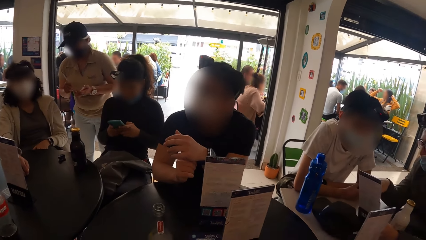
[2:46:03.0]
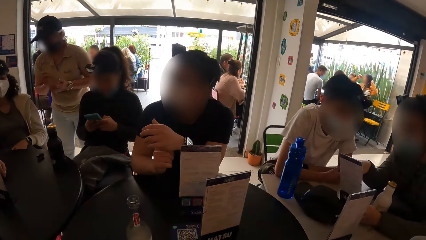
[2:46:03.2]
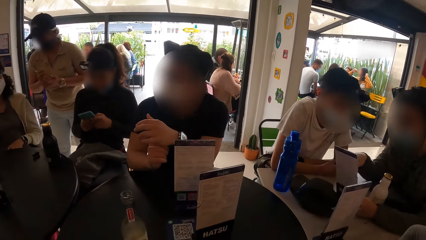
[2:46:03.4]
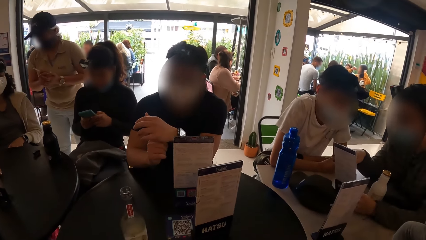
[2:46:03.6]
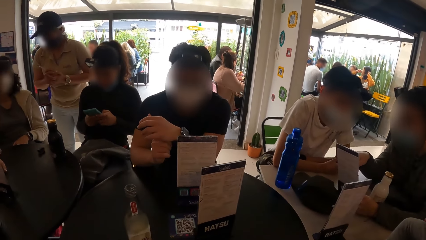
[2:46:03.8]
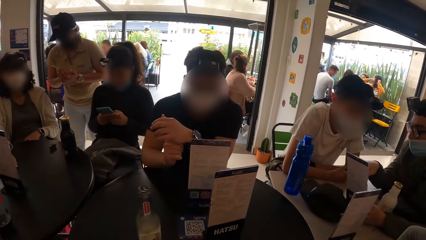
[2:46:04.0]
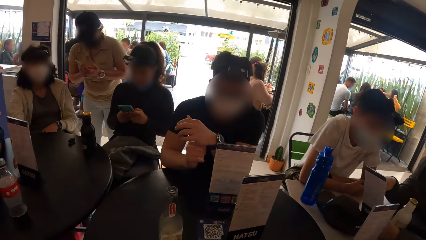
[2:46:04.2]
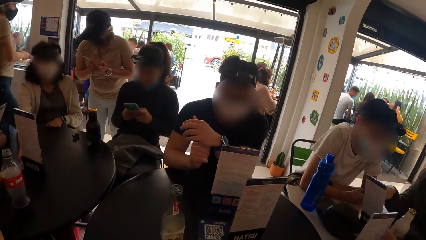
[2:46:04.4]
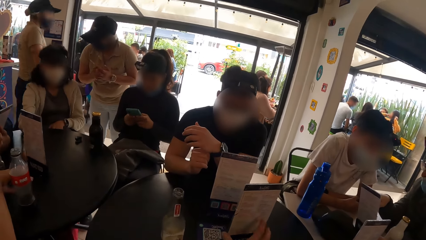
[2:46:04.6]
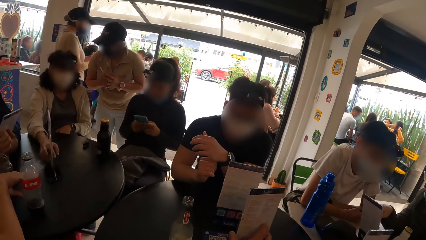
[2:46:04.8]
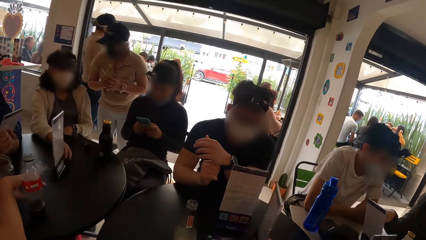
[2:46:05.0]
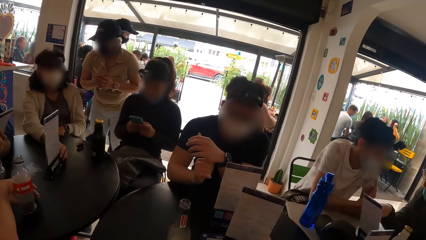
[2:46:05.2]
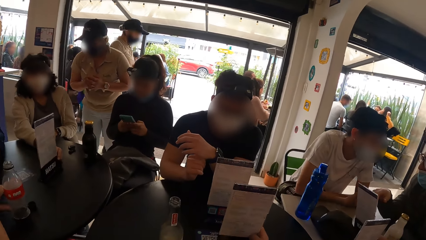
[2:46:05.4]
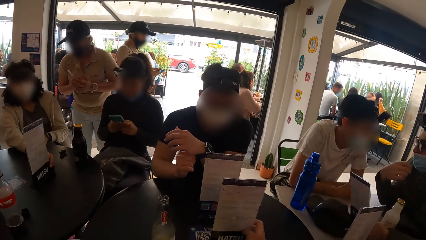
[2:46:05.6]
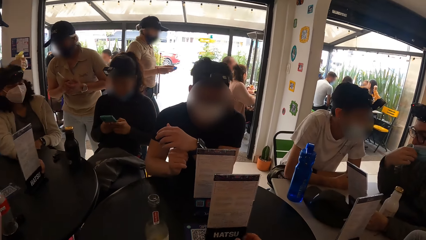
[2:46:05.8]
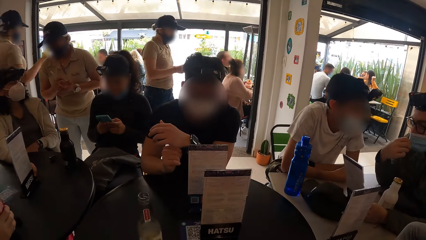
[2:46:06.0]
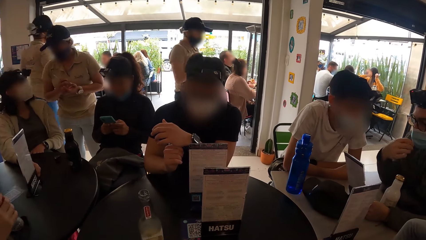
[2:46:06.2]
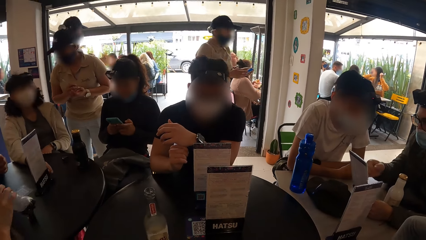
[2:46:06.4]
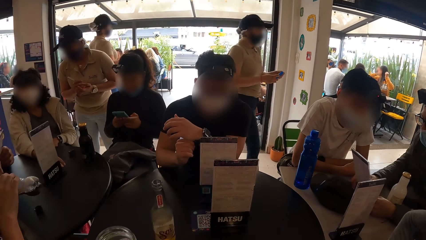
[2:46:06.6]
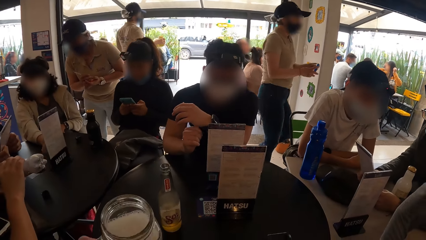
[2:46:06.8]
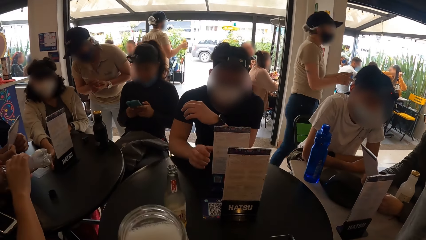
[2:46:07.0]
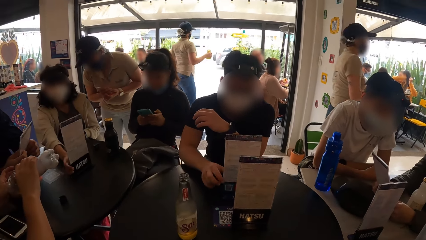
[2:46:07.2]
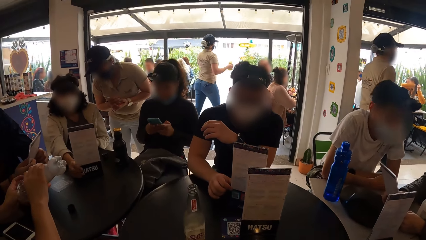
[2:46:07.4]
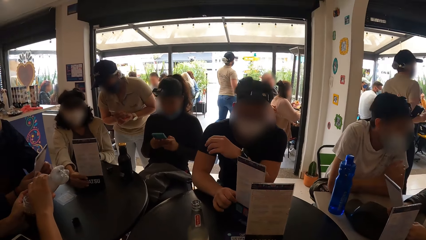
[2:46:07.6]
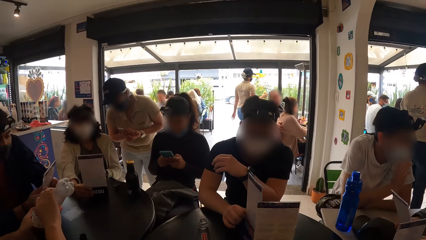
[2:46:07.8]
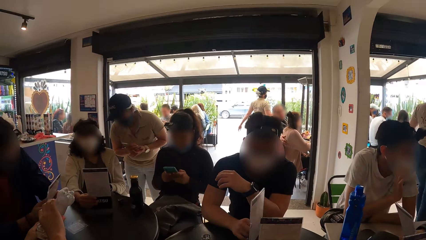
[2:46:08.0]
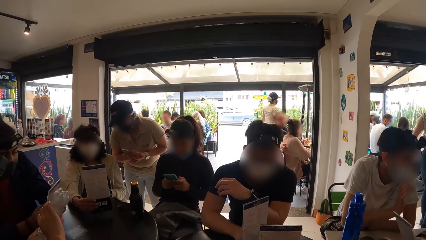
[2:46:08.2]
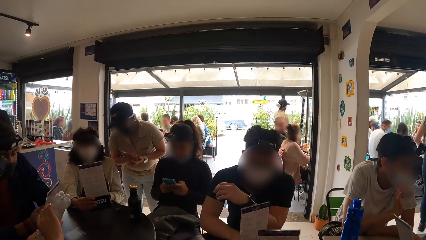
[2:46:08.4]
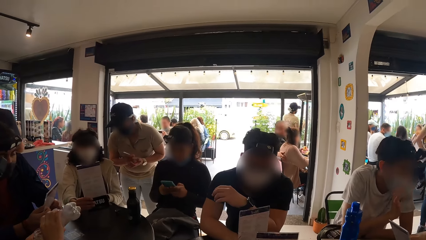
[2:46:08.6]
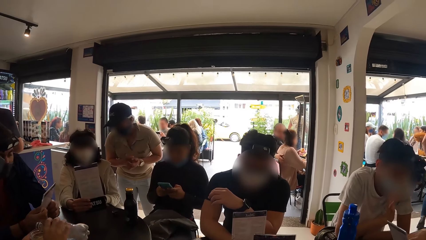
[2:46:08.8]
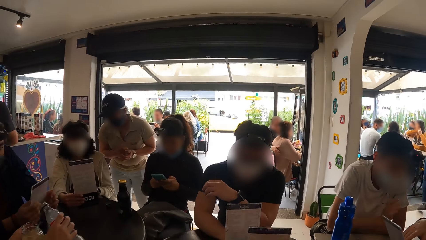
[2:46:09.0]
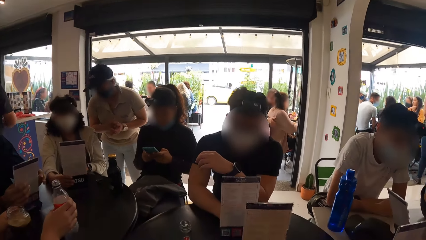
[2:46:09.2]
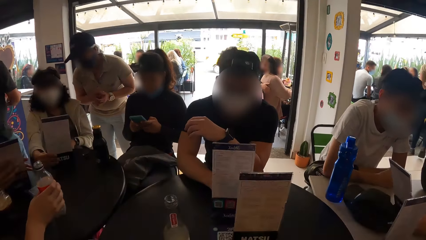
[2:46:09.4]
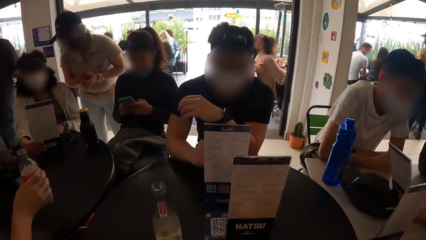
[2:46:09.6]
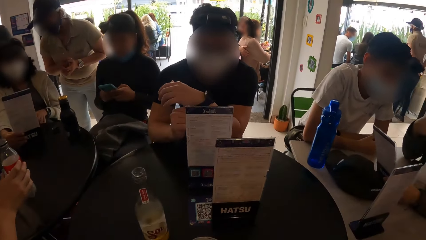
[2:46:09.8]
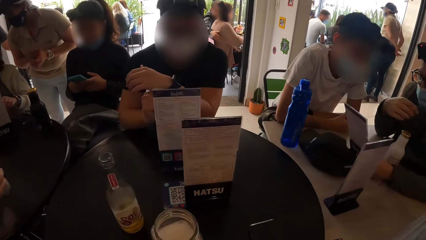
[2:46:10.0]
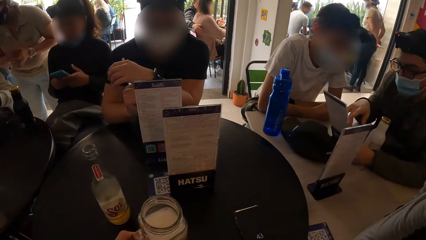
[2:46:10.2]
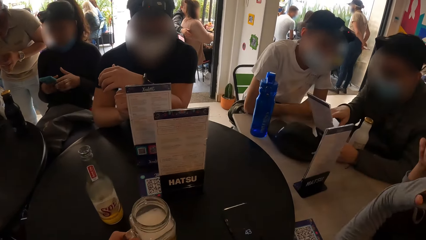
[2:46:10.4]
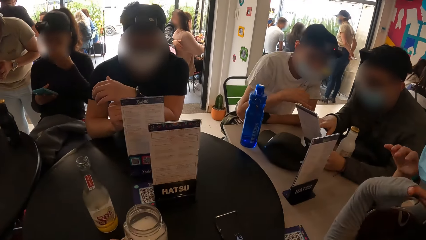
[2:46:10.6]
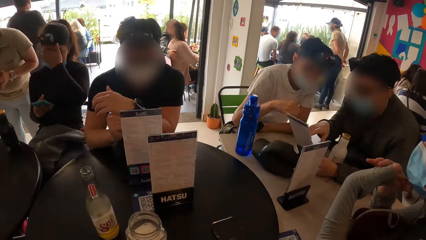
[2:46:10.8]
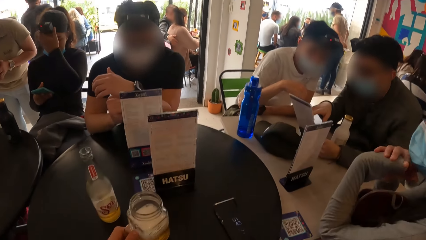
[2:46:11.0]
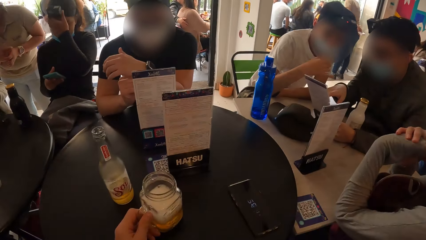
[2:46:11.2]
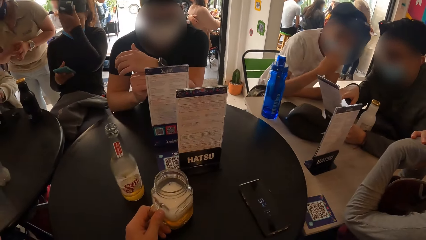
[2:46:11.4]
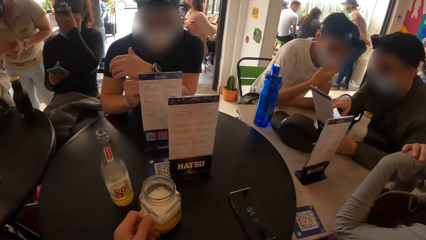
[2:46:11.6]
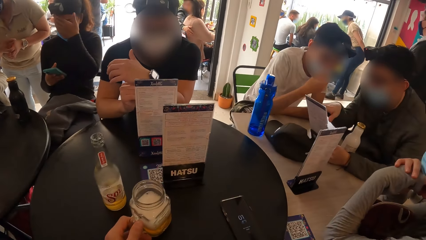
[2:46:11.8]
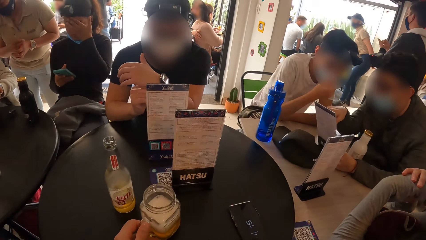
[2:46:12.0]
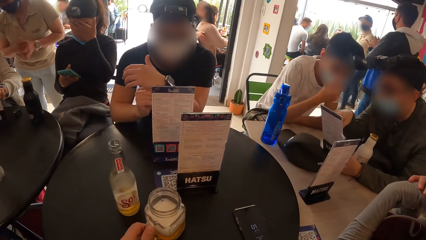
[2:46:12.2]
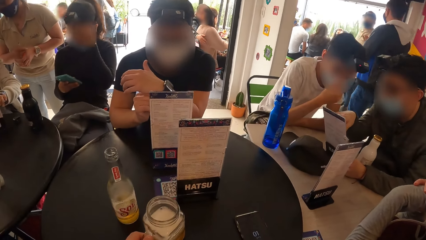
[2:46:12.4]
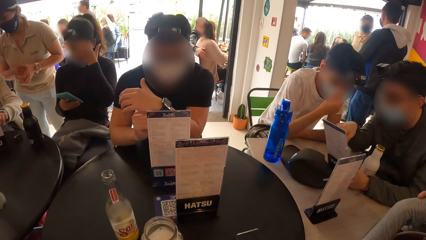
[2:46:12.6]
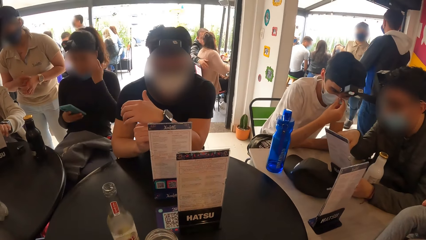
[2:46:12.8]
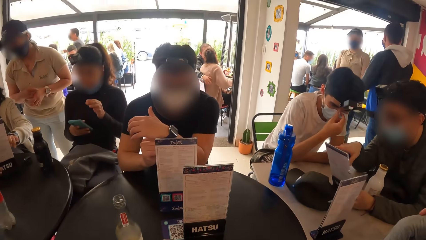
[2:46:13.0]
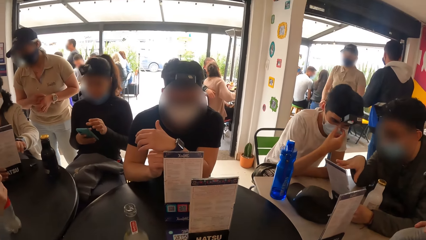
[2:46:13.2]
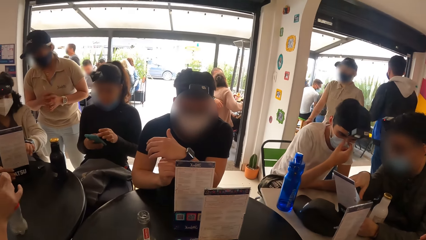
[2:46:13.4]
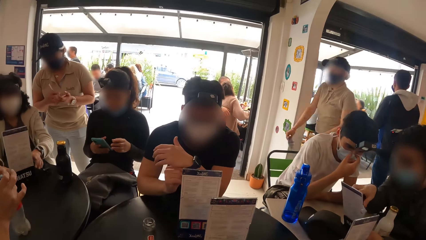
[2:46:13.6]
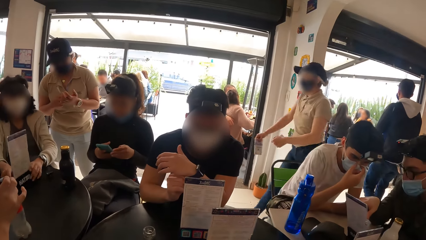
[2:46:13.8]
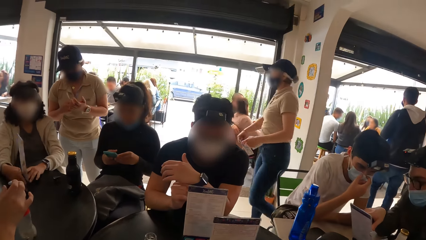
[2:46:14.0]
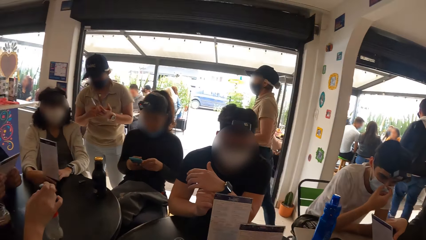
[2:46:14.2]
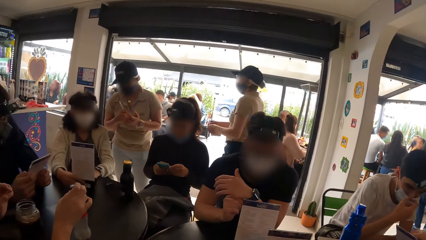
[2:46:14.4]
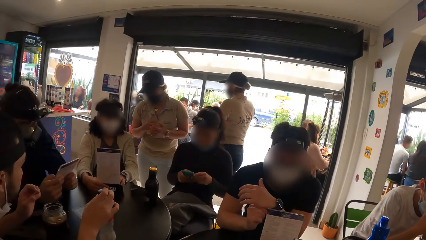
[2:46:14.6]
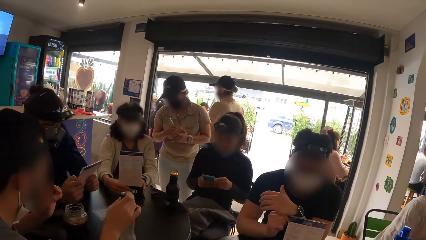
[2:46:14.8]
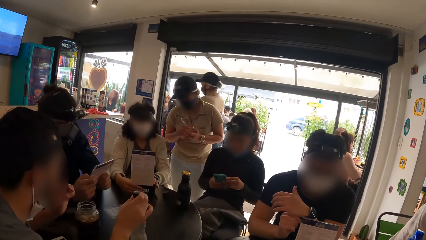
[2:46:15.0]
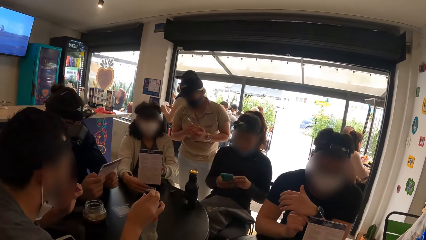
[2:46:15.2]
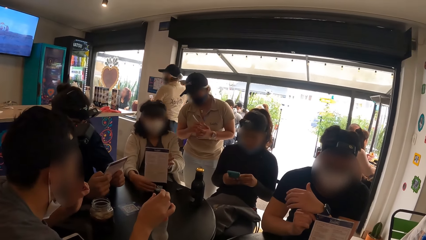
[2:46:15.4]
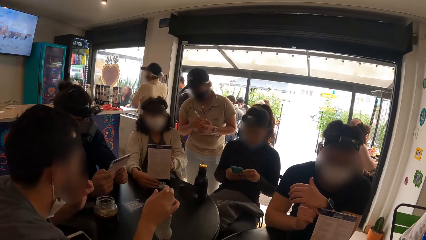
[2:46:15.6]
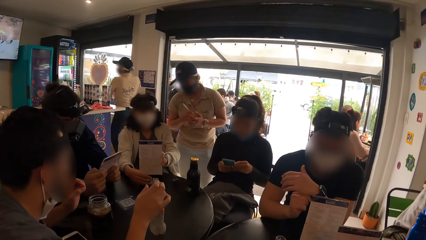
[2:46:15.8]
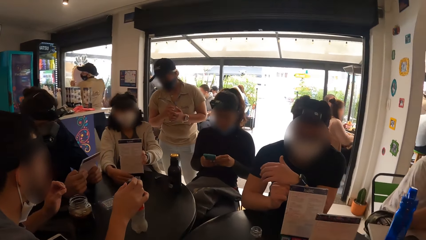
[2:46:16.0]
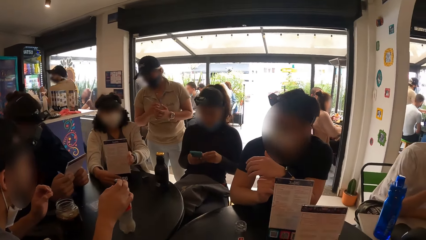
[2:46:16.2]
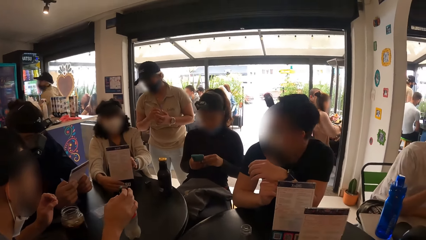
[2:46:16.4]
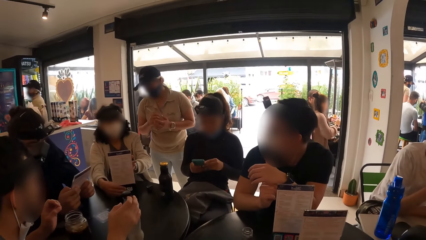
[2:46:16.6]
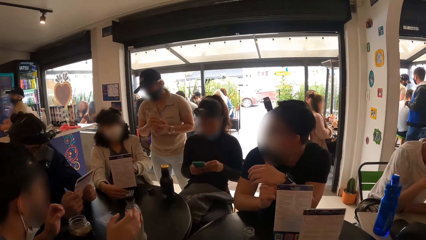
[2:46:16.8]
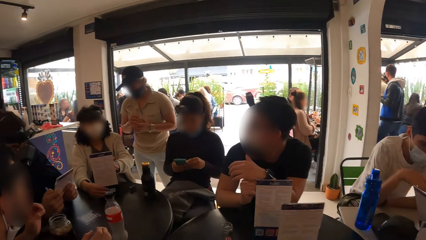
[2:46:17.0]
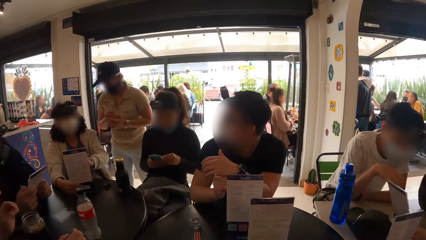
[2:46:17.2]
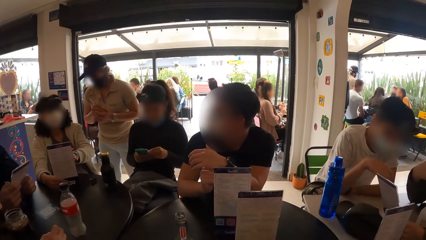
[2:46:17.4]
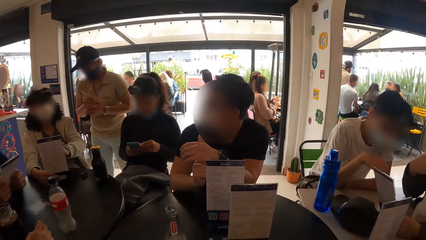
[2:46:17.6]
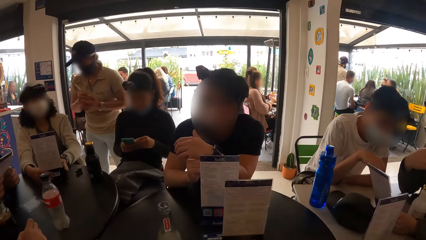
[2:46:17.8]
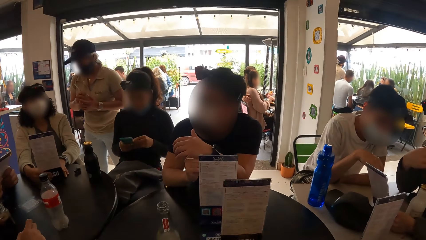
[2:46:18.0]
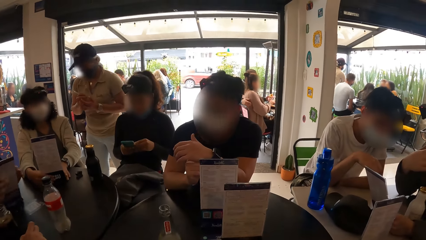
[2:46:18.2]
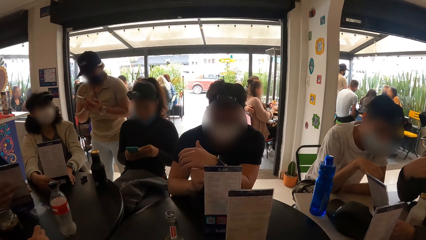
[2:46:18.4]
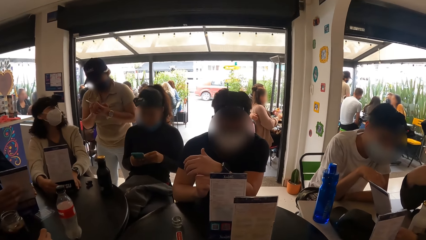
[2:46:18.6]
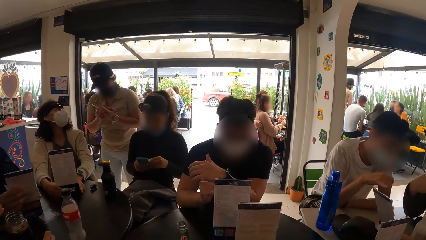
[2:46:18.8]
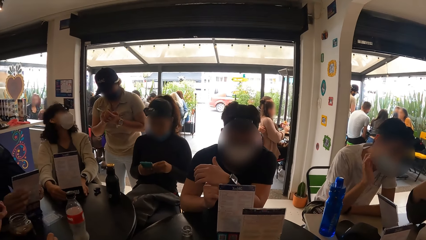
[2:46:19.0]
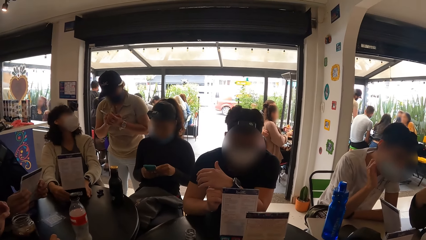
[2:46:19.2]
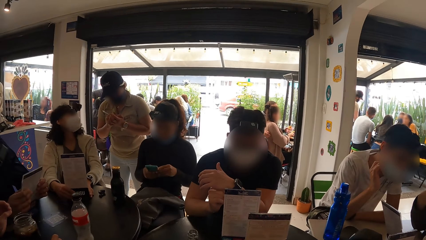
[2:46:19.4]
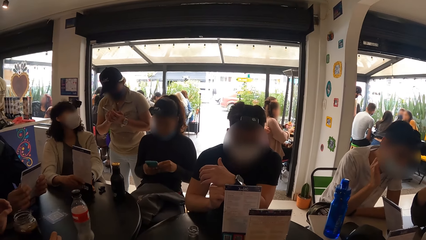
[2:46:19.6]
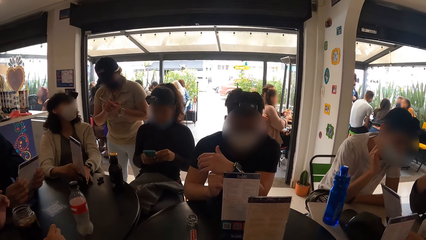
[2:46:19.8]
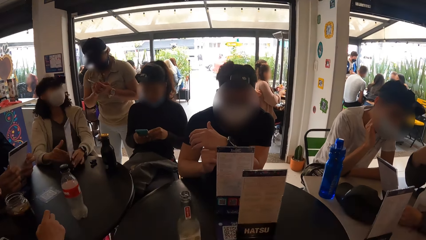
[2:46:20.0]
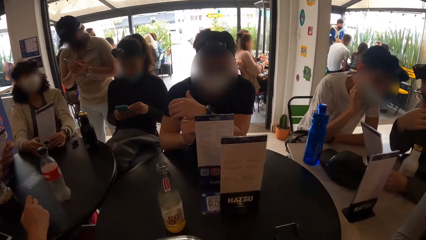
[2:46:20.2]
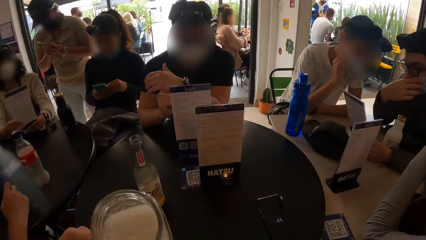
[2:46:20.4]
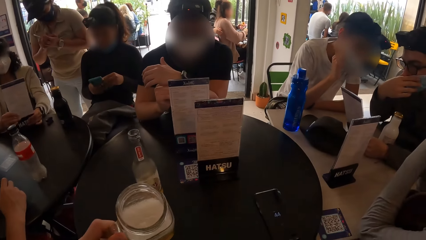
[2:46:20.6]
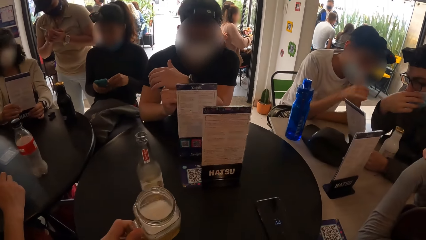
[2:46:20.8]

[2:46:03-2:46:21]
A man interacts with another man. A woman moves the menu booklet on the round table with her right hand. A third man converses with a fourth man. The first man fixes his face mask. A fifth man picks up the bottle of cola from the round table with his right hand and empties the bottle of cola into the cup of cola in his left hand. The fourth man converses with the third man. The first man interacts with the second man. The camera wearer picks up the cup of soda from the wooden table with his left hand. A sixth man moves the menu booklet on the wooden table with his right hand. The woman takes the menu booklet from the round table with her right hand. A seventh man holds the menu booklet on the round table with both hands. The third man and the fourth man converse with each other. The fifth man drops the bottle of cola in his right hand on the round table. The camera wearer holds the cup of soda on the wooden table with his left hand. The sixth man adjusts a watch on his left wrist with his right hand. The fourth man and the third man converse with each other. Another woman holds the phone with her right hand. She touches her face with her left hand. The first woman holds the menu booklet on the round table with both hands. The fifth man covers the bottle of cola on the round table with his right hand. The second woman holds the phone with both hands and operates the phone in her hands. A third woman takes orders. The first man interacts with the second man. A fourth woman writes on the booklet in her left hand with the biro in her right hand. The camera wearer drops the cup of soda in his left hand on the wooden table.
